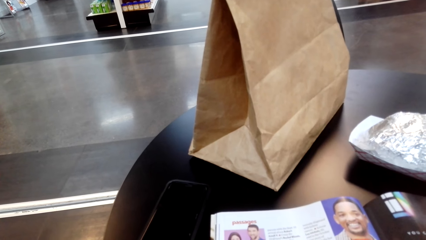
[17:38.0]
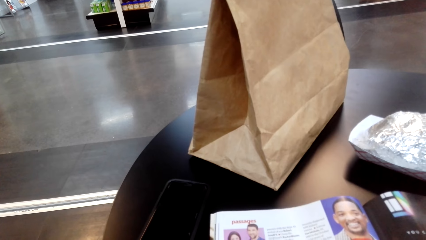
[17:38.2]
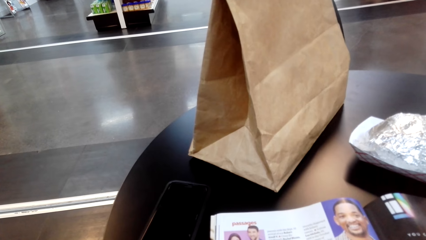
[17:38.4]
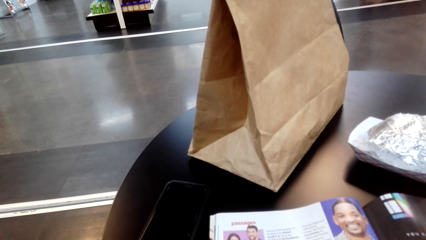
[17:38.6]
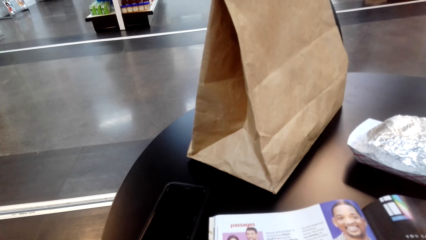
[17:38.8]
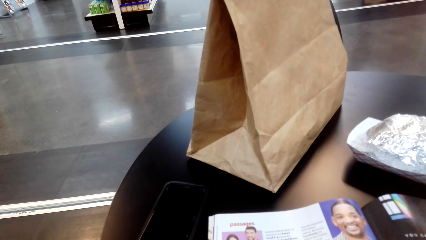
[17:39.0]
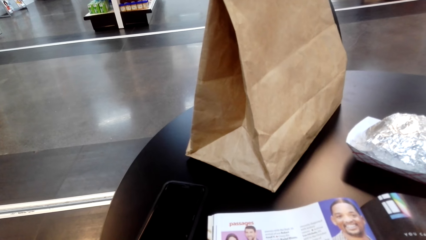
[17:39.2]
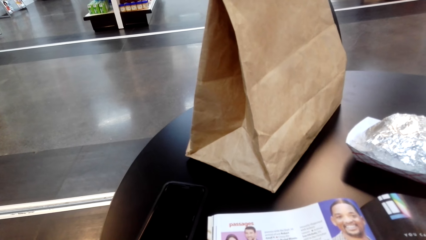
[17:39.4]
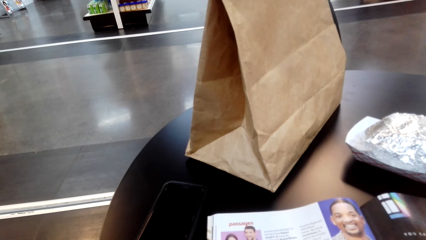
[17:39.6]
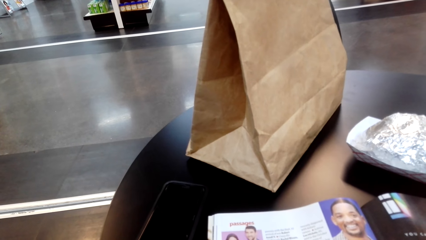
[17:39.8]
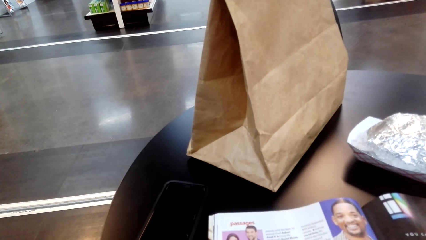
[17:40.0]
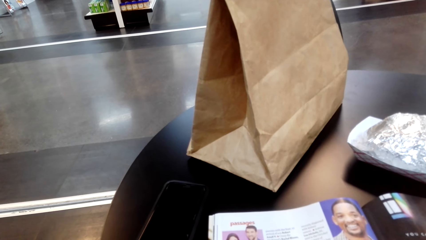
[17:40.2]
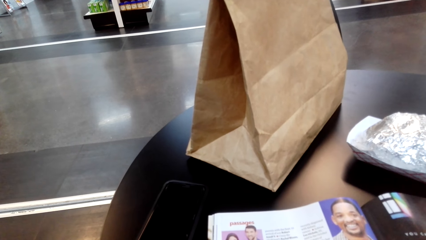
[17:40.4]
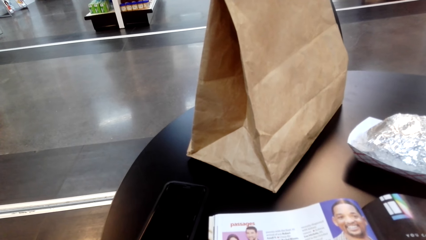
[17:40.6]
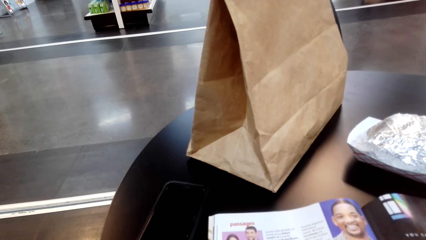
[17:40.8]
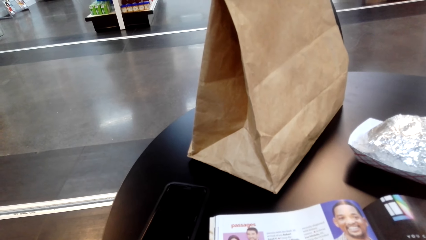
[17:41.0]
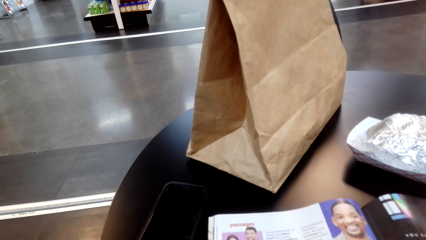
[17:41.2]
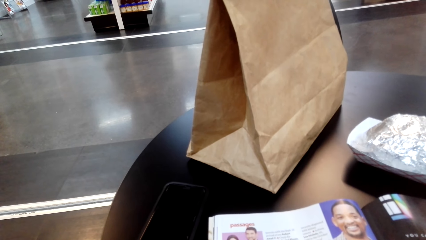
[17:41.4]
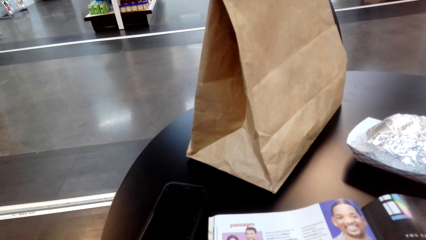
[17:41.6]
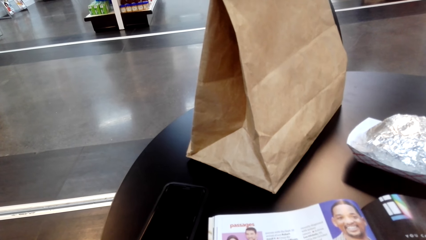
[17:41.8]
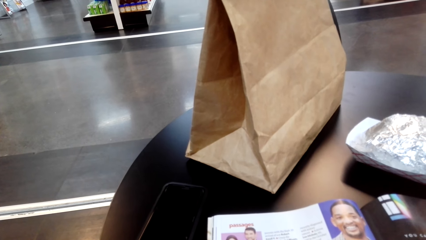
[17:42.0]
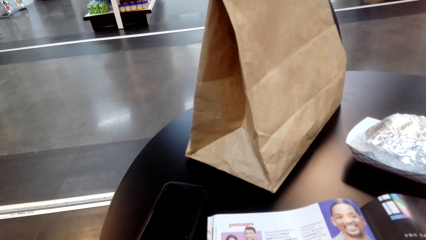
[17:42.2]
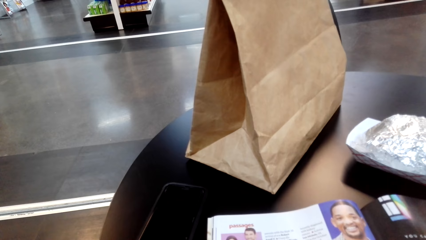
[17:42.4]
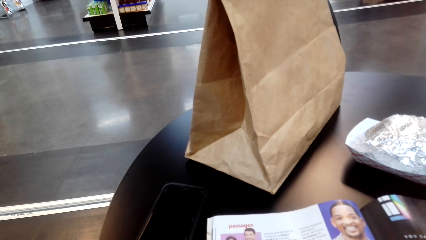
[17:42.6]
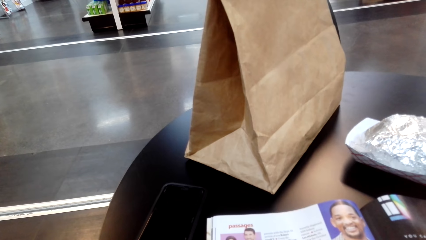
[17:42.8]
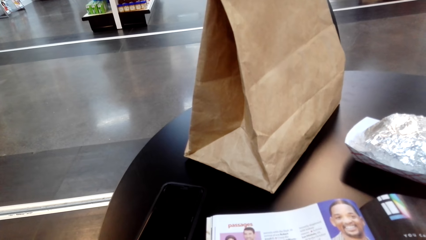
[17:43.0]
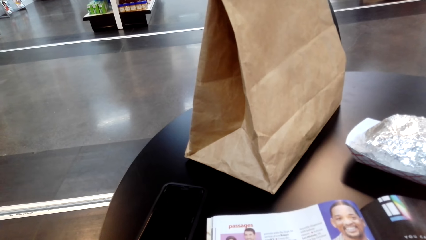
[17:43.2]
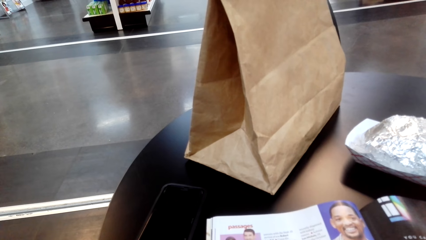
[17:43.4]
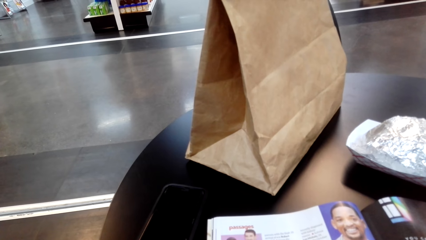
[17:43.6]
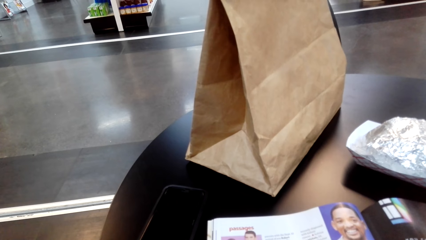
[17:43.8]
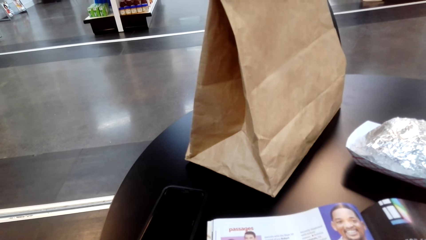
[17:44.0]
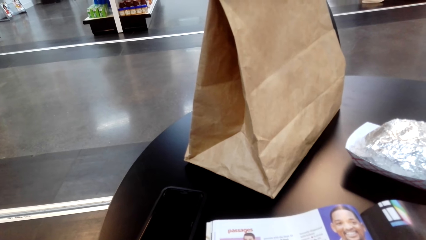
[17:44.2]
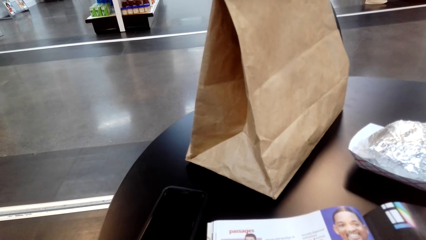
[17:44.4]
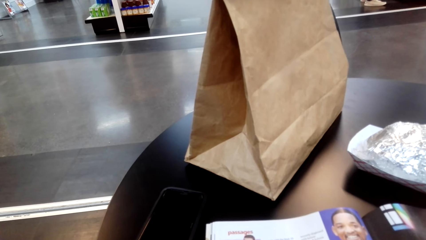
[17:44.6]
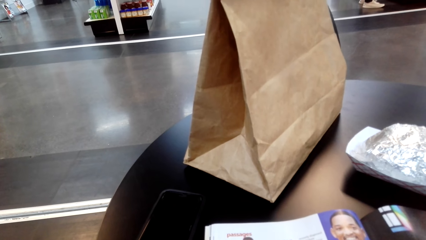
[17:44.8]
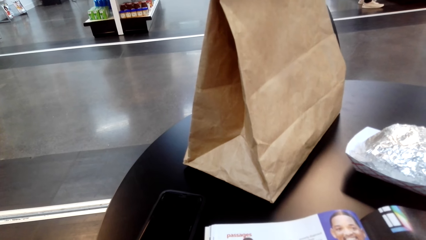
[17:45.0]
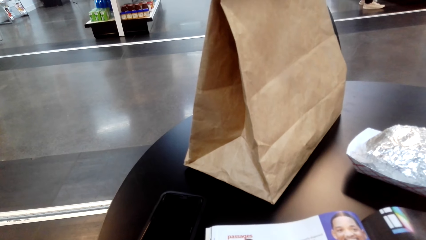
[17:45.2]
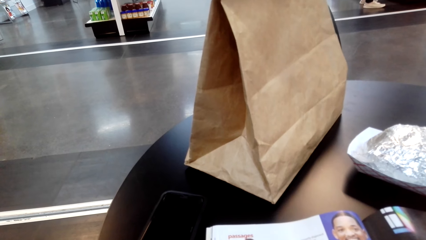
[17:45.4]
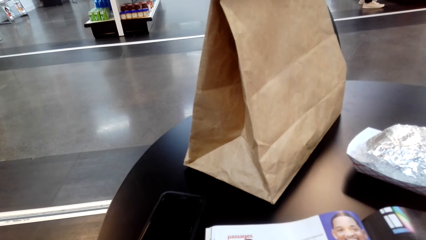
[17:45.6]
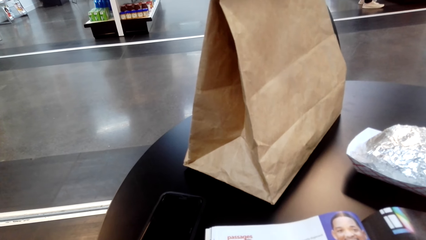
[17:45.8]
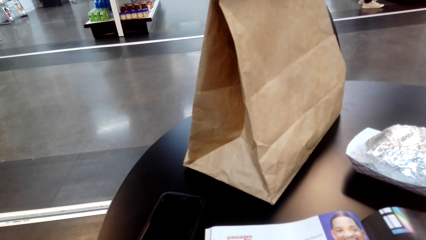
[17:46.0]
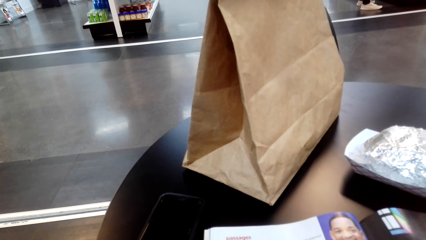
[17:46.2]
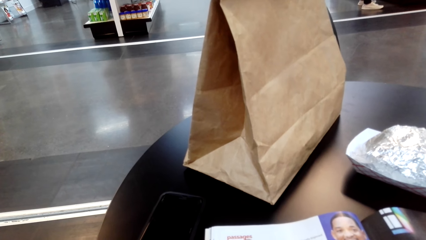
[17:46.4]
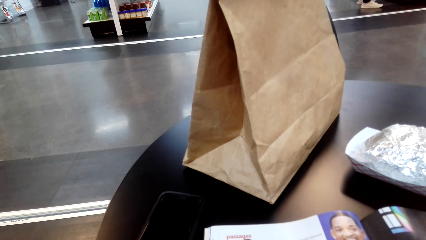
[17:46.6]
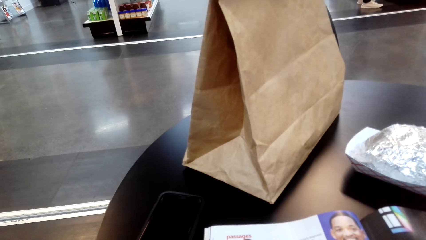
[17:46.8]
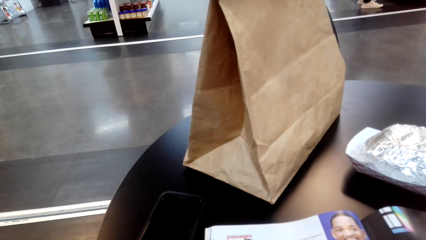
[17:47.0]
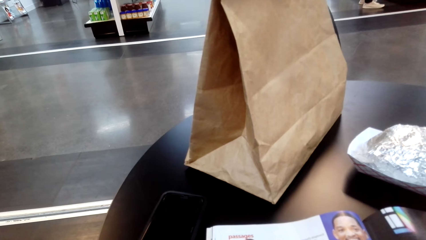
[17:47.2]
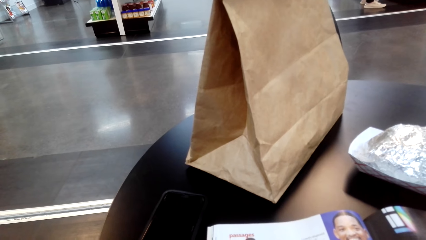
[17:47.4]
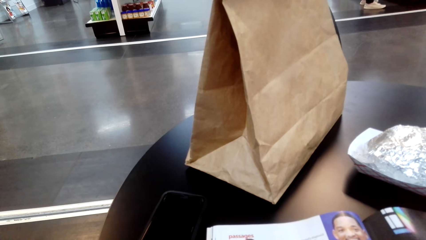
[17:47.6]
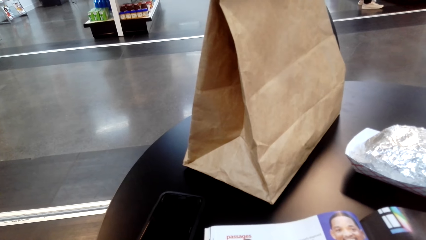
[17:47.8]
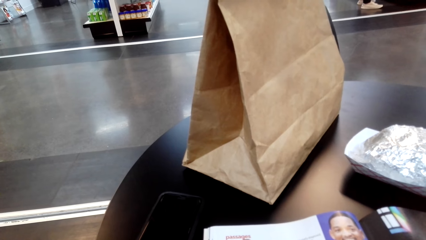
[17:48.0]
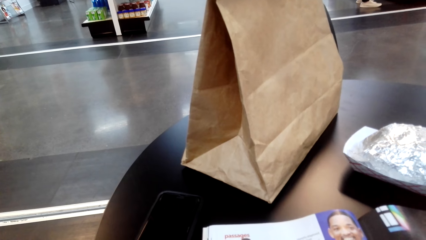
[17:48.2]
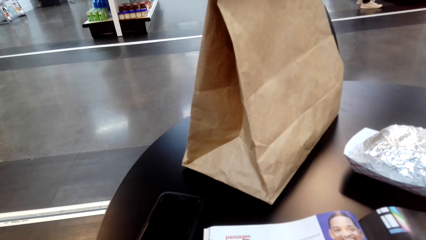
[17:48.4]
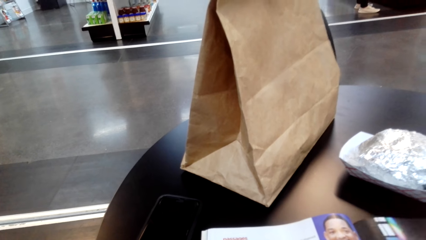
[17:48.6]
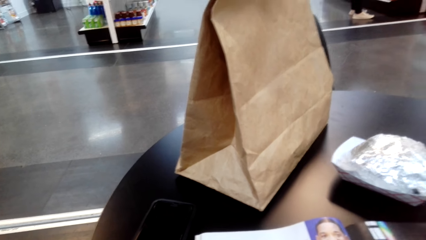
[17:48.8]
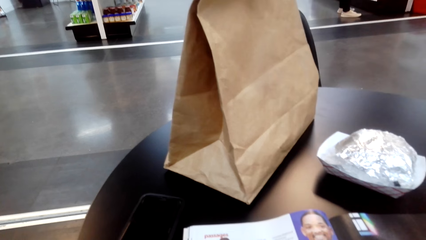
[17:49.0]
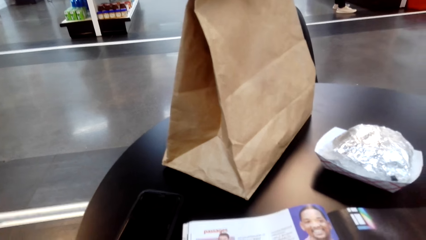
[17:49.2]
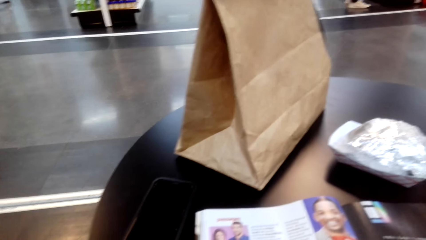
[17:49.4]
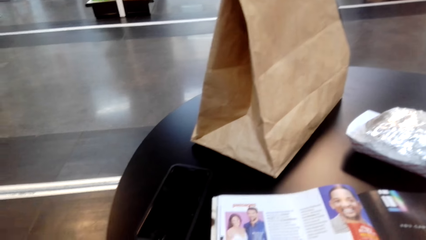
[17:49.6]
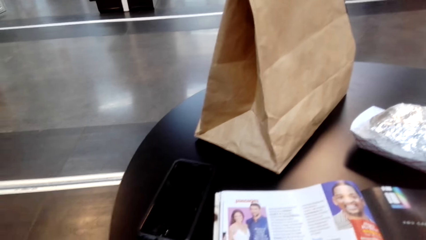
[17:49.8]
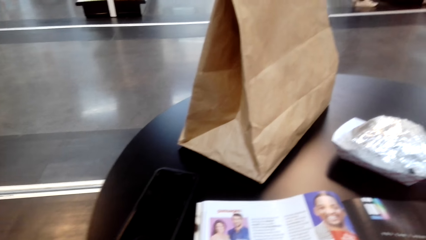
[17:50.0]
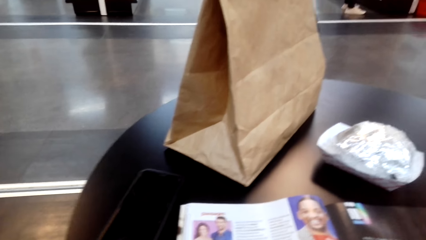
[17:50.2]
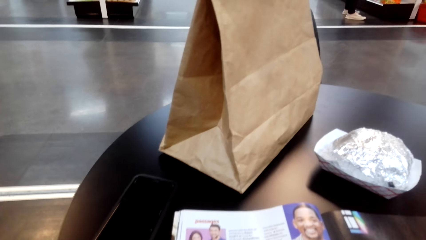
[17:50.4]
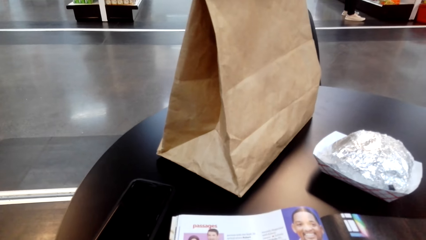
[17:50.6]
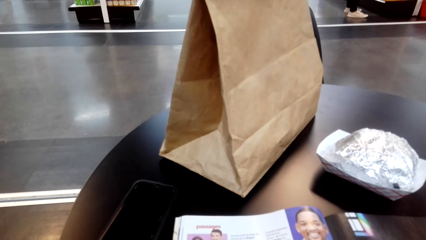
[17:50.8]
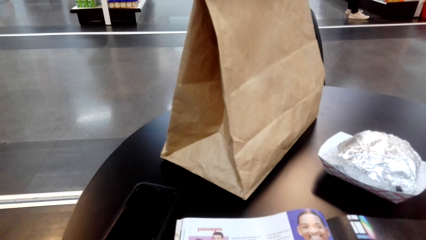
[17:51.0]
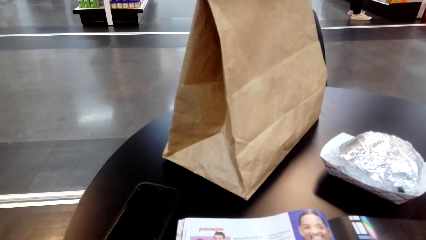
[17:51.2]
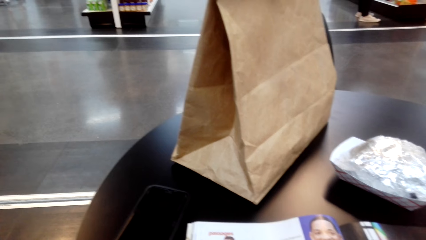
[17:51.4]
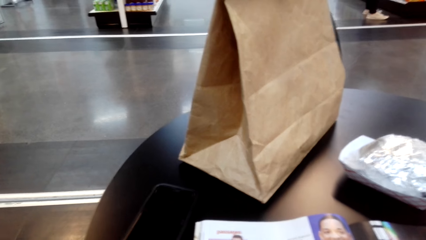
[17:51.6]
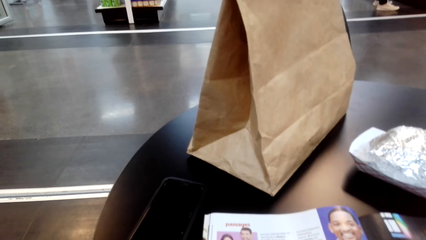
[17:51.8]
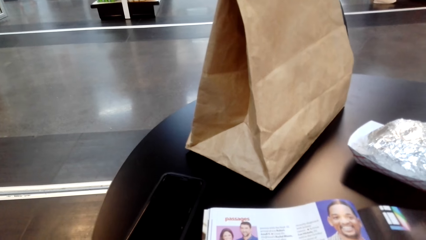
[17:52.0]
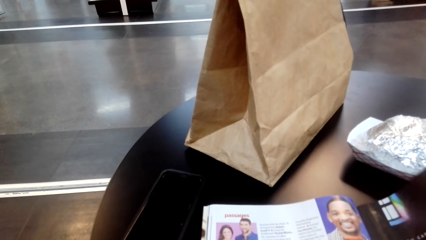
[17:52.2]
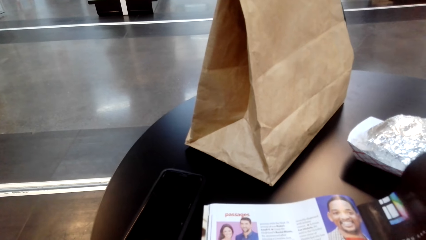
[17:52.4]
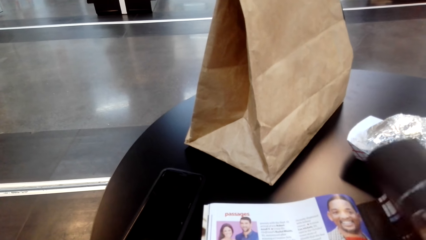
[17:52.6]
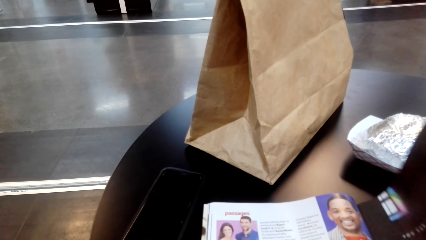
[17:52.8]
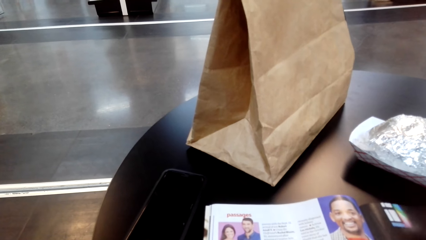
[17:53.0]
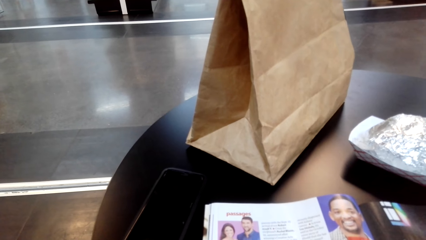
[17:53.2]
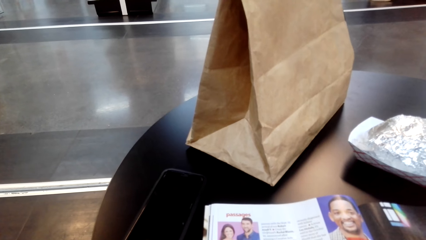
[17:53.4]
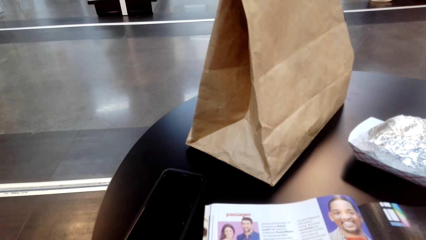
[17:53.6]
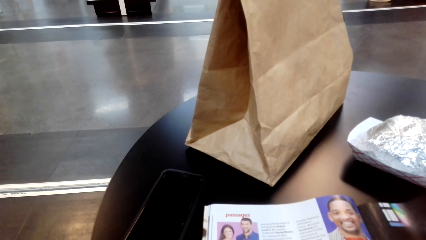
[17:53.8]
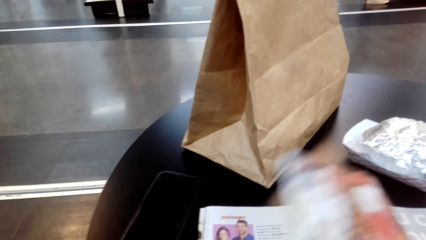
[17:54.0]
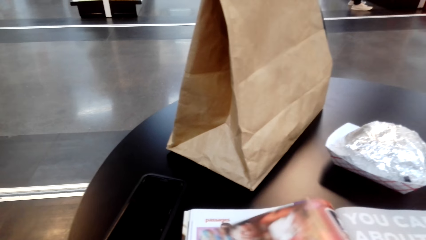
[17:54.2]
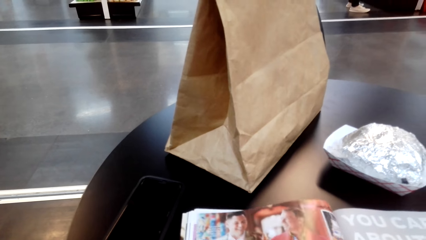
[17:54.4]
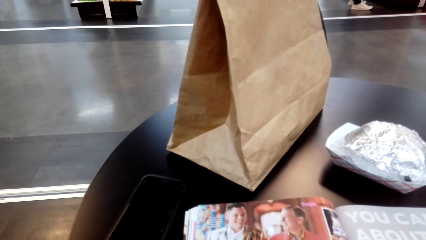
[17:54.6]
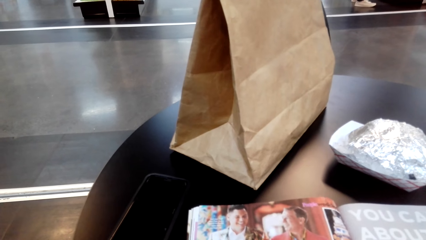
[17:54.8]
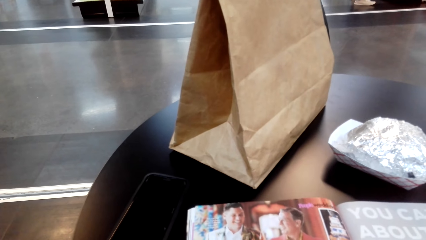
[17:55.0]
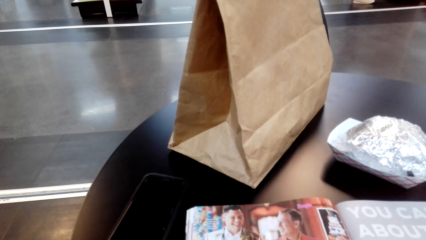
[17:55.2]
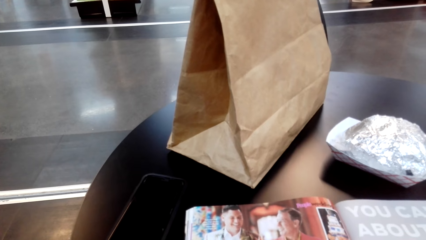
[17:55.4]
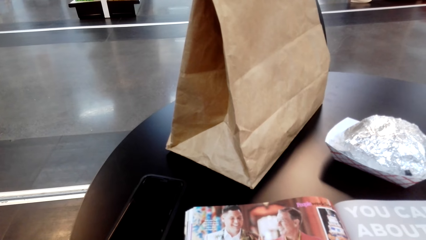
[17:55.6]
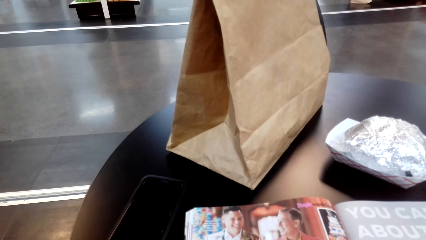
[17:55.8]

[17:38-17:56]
The camera wearer turns a page of a magazine. They read the magazine.
